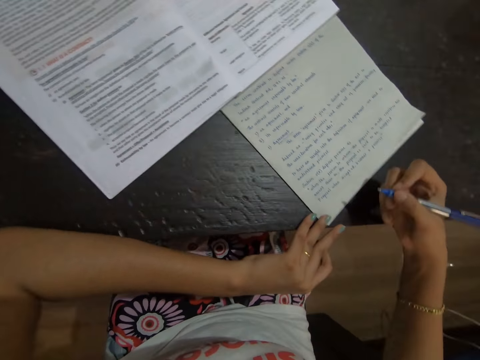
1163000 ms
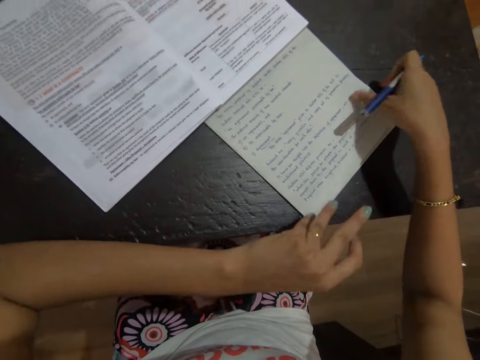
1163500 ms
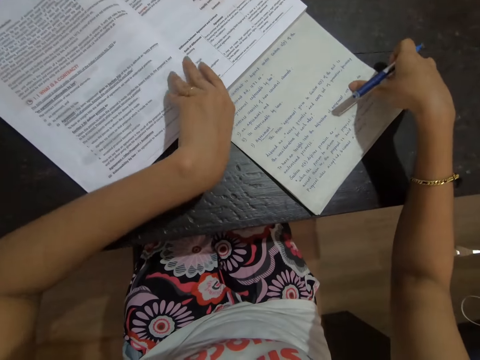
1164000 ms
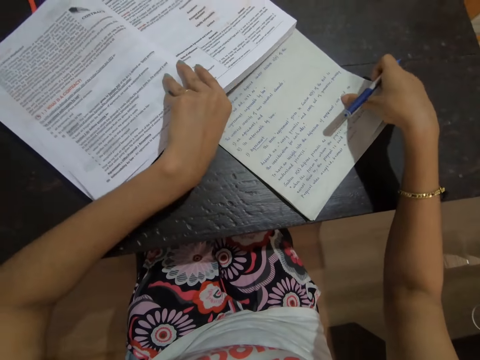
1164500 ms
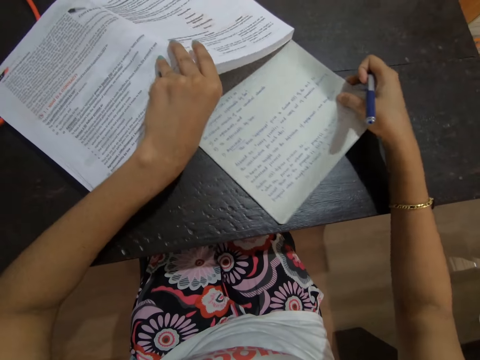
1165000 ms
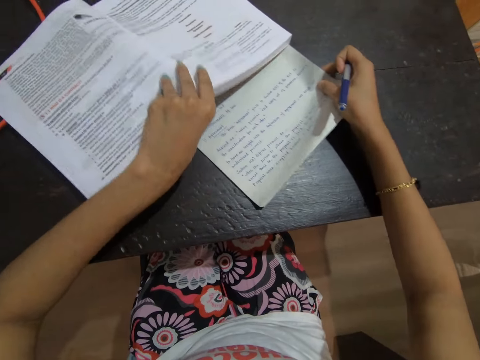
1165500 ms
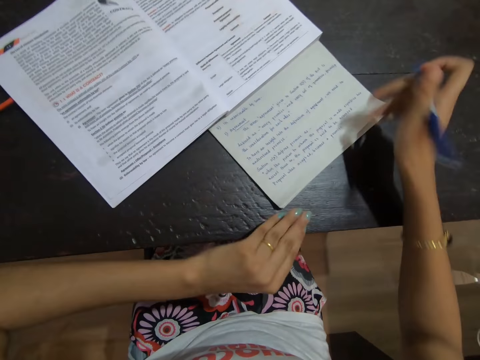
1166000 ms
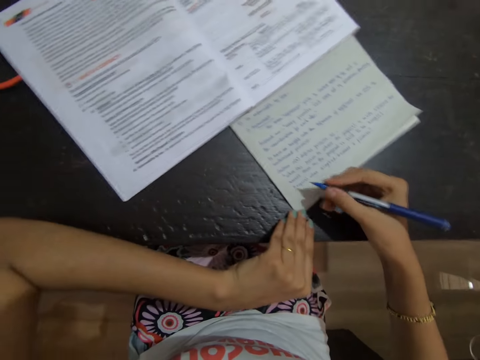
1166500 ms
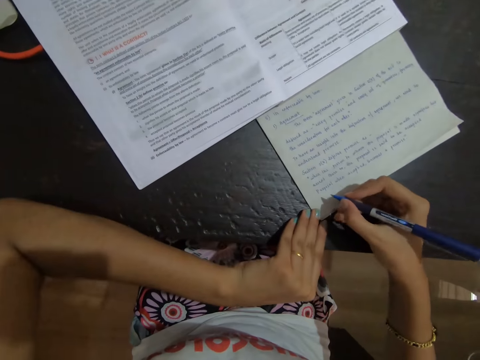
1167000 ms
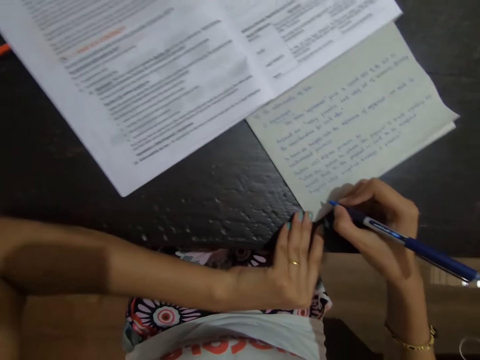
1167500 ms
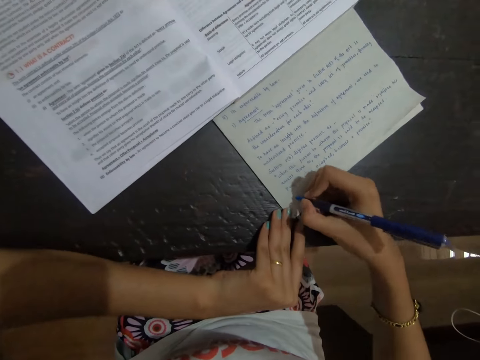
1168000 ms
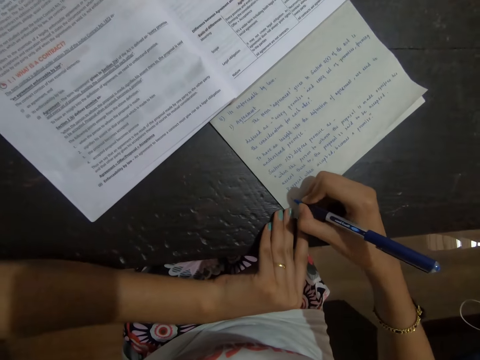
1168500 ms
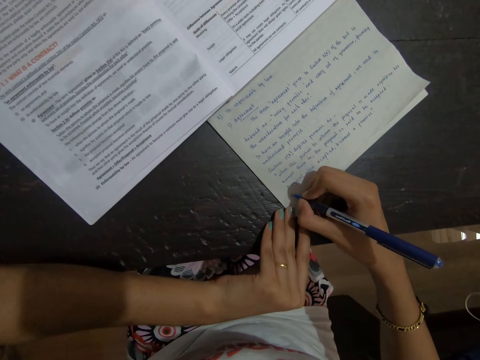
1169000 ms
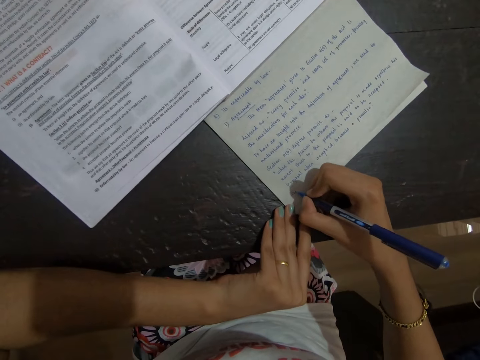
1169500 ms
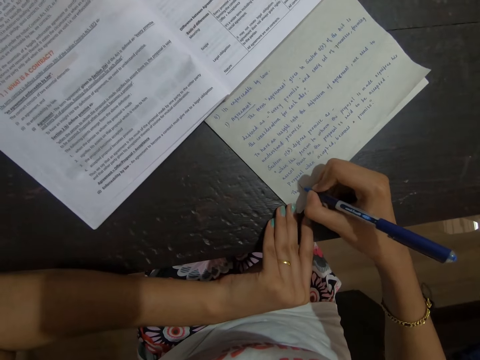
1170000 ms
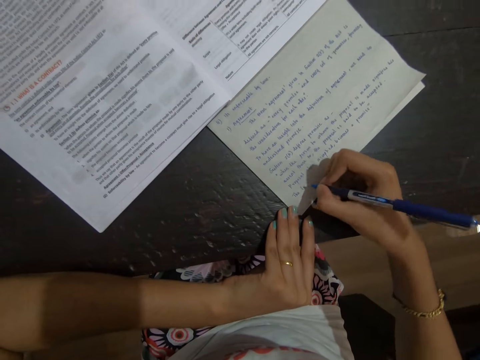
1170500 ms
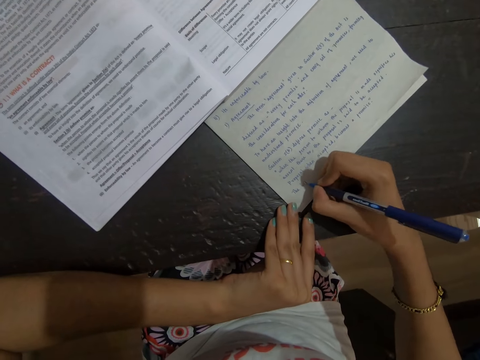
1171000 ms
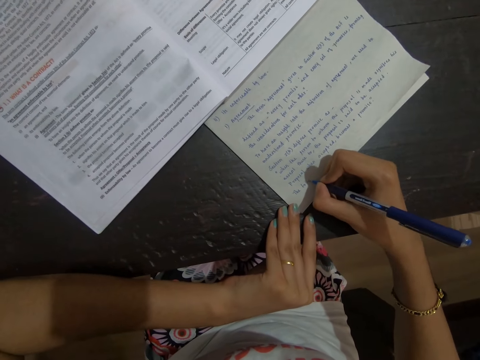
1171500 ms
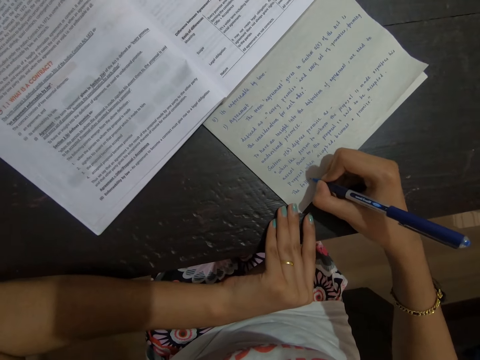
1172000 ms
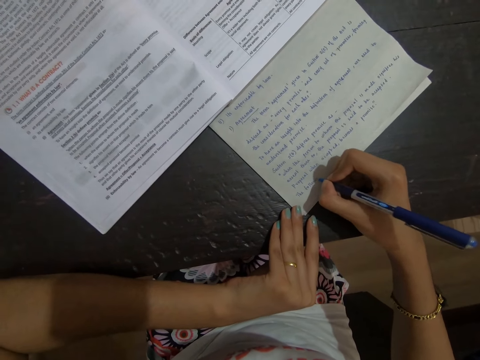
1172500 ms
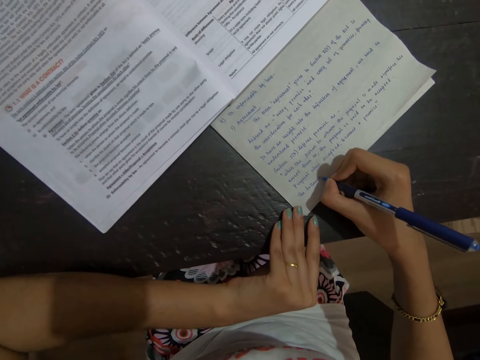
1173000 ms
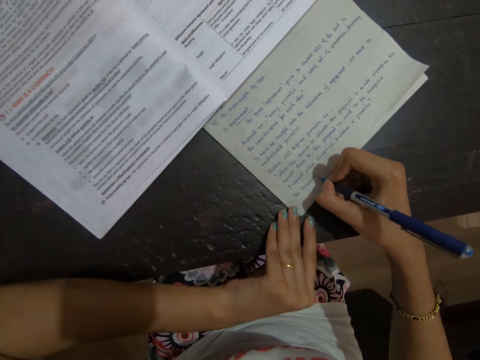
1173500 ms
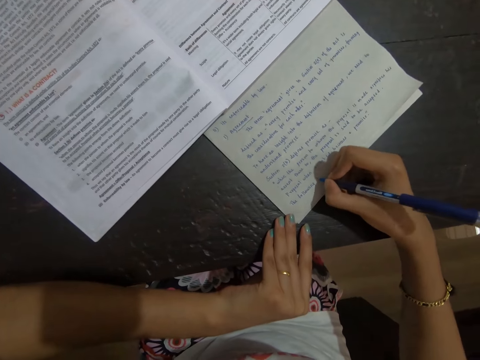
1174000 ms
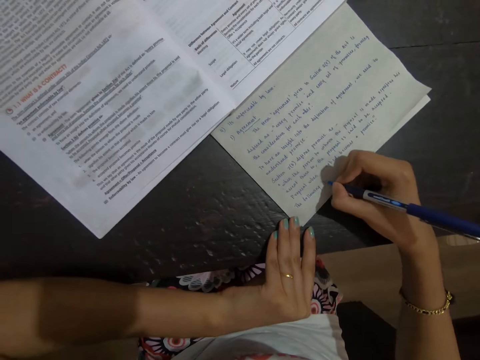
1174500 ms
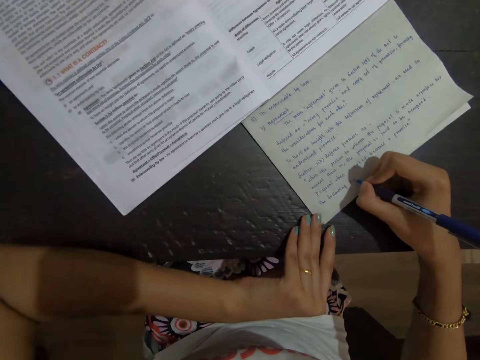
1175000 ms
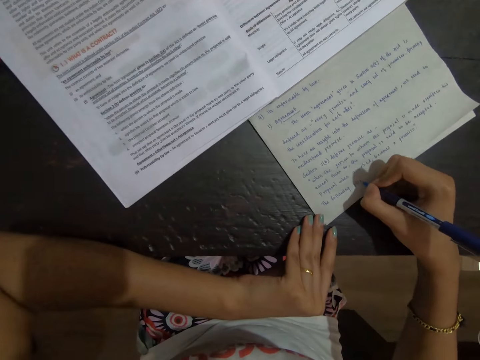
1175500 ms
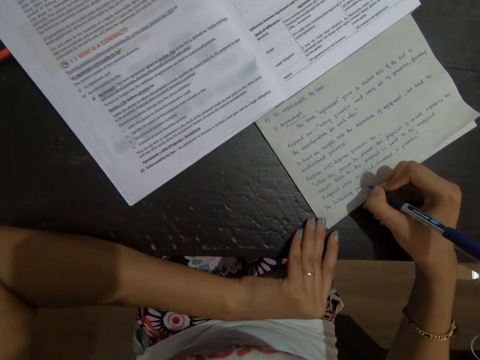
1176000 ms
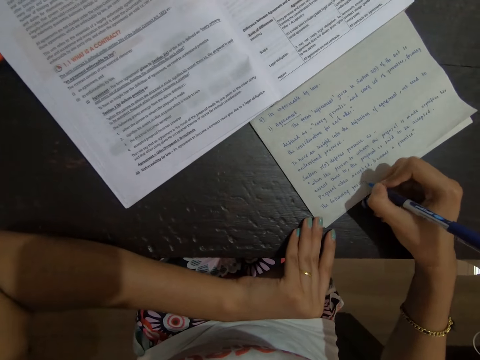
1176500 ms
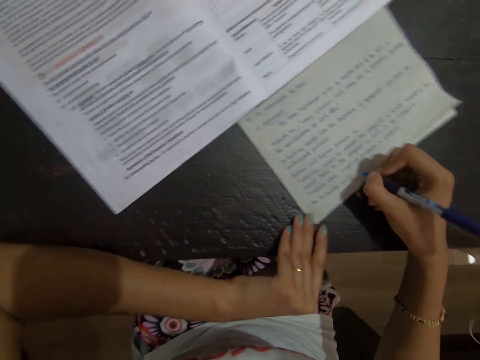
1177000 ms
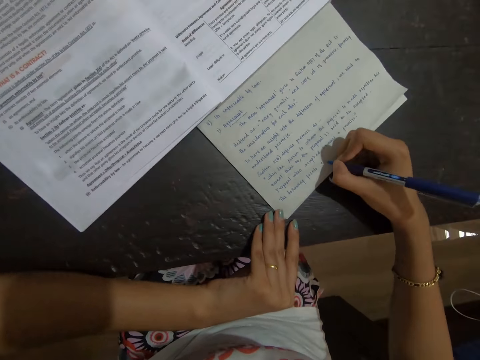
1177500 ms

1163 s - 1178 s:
The camera wearer carries a paper on the table. She lifts a book with her left hand and adjusts the paper with her right hand. She drops the book on the table. She writes on the paper with a pen.

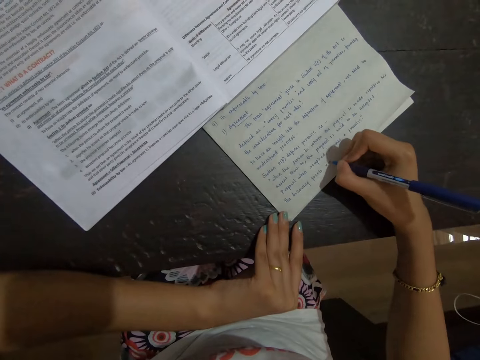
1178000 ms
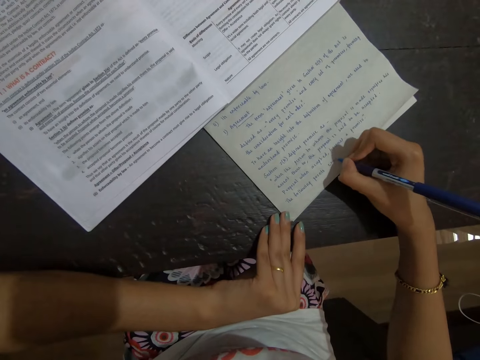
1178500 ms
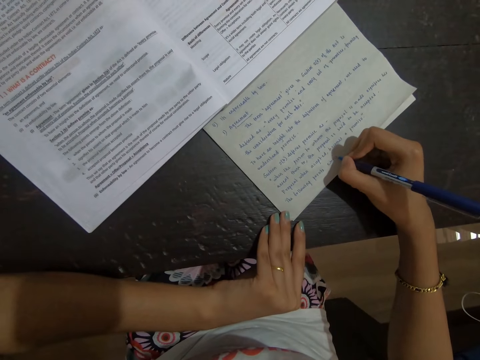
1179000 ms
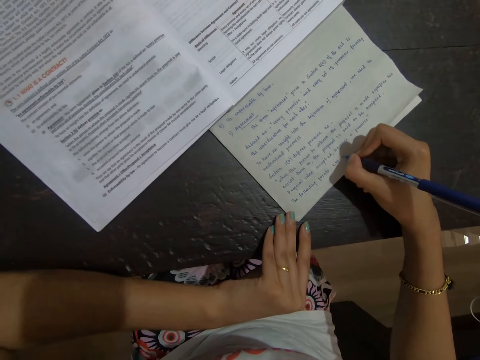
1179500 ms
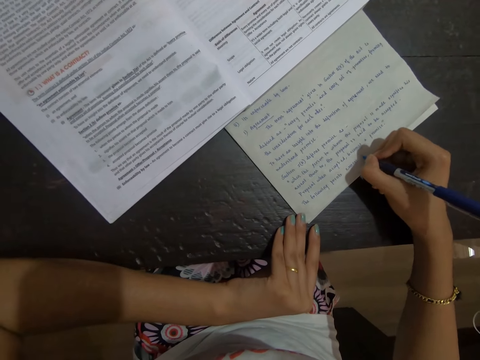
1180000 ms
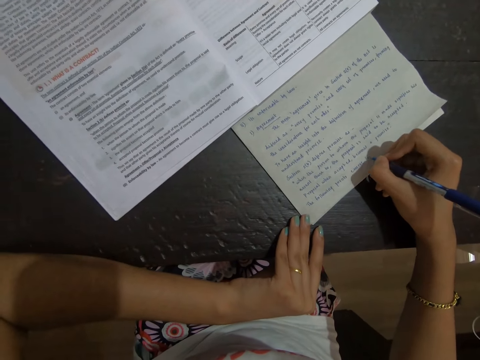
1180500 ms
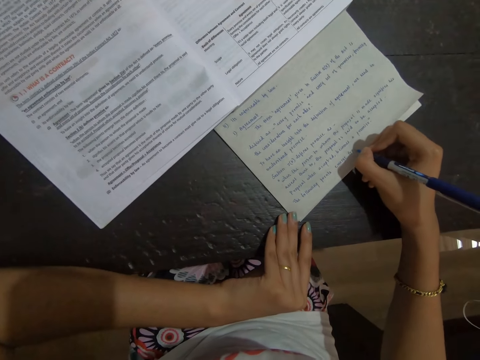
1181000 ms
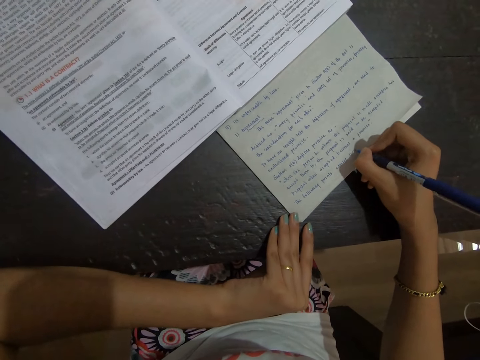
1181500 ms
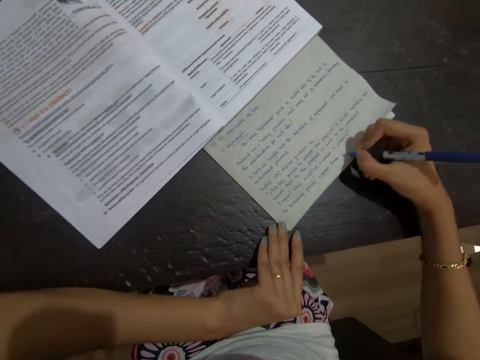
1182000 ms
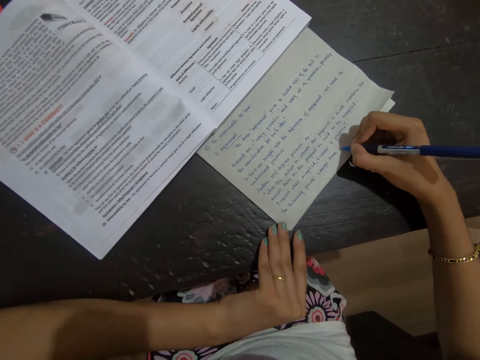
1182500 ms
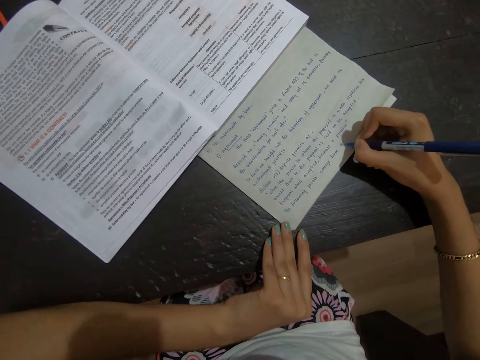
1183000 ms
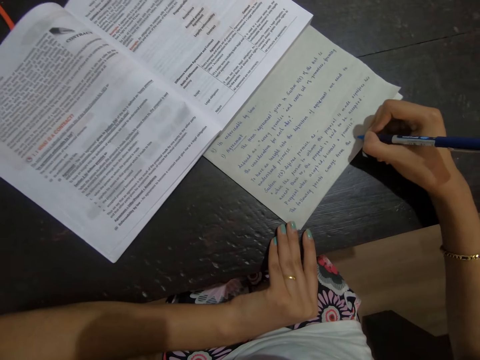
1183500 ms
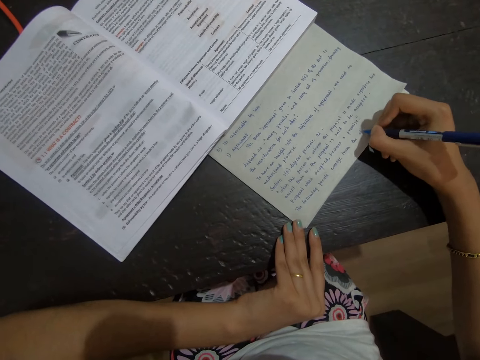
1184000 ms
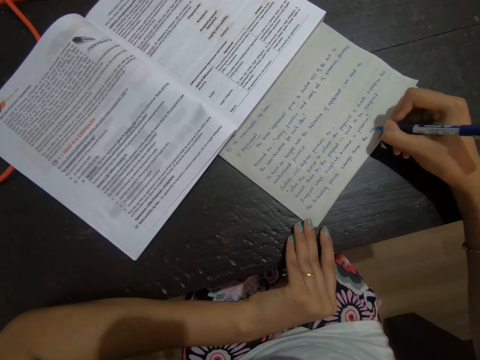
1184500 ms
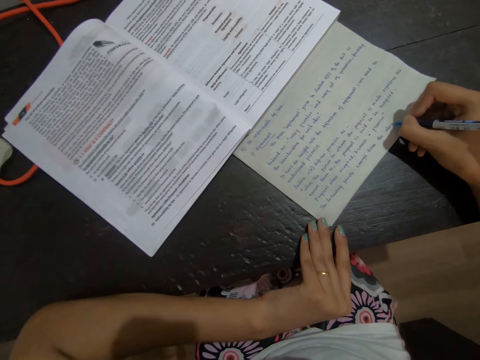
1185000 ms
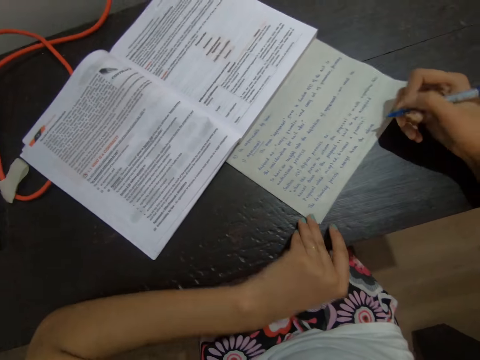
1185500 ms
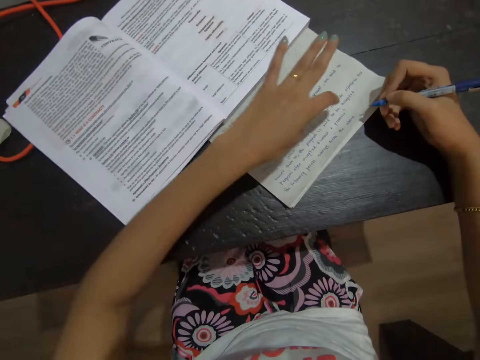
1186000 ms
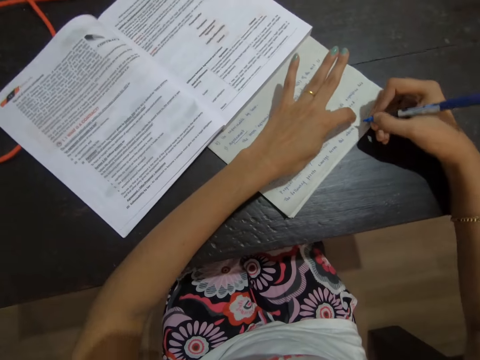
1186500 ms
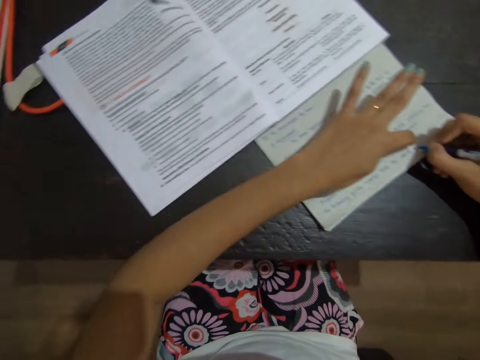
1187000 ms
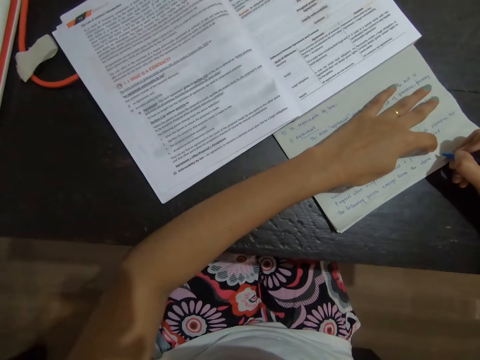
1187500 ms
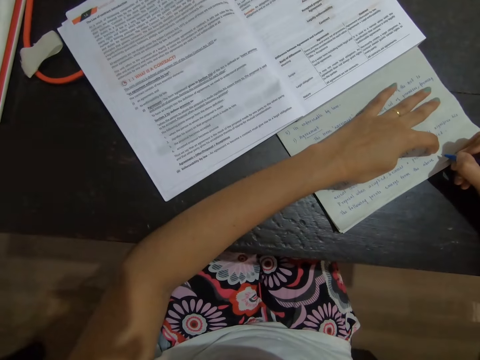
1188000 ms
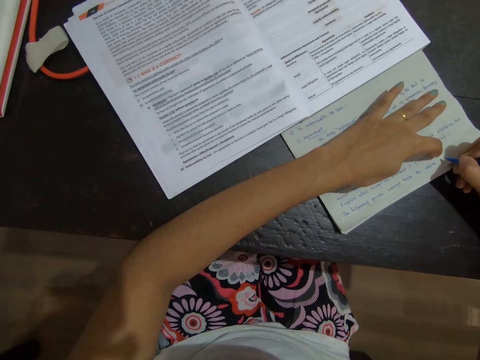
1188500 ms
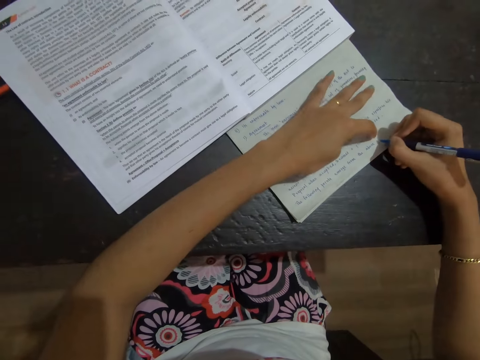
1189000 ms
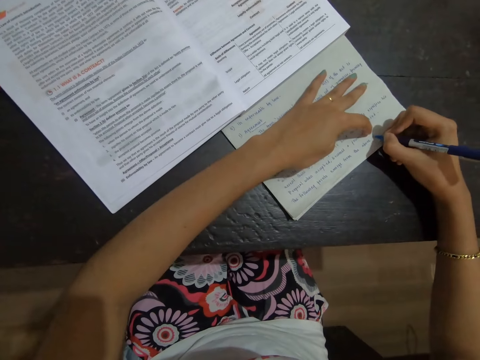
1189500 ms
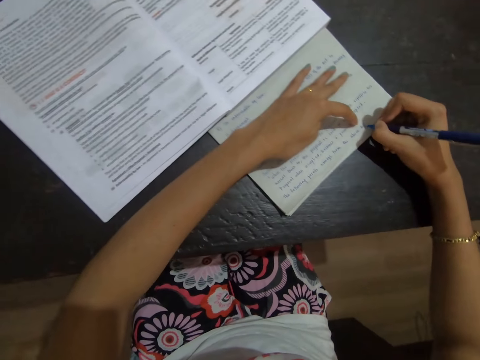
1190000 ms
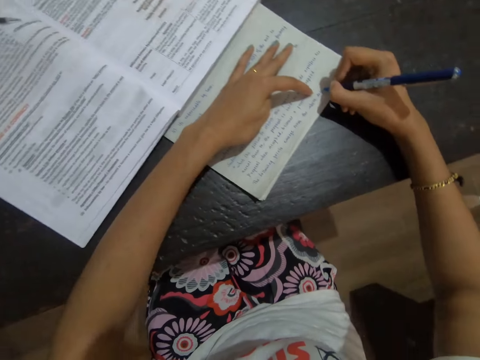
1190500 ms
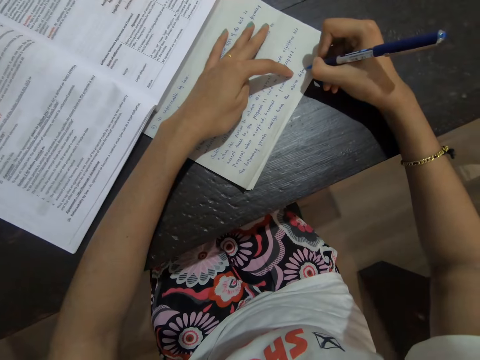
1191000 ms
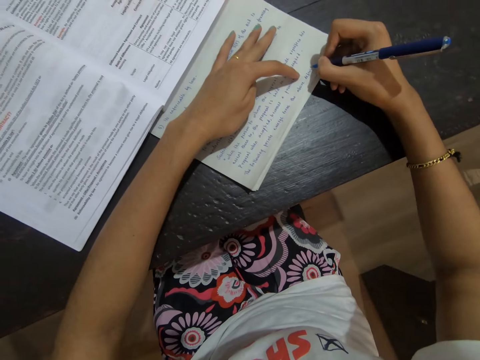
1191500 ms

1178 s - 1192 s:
The camera wearer presses a paper with a hand. They write on the paper.
